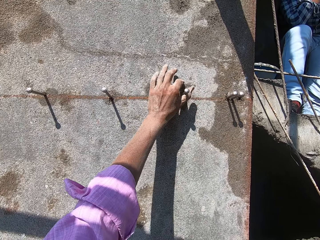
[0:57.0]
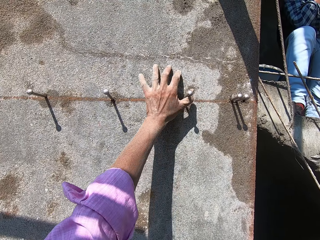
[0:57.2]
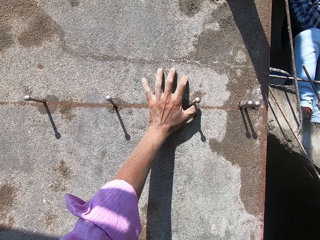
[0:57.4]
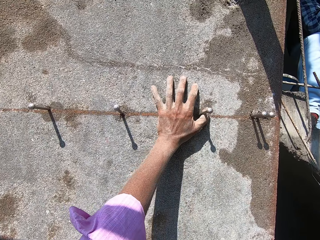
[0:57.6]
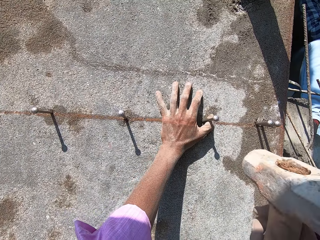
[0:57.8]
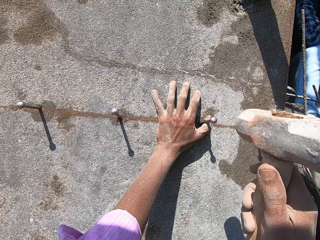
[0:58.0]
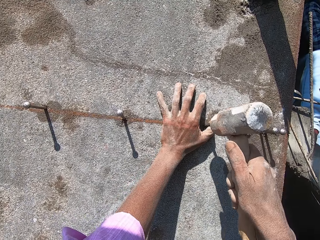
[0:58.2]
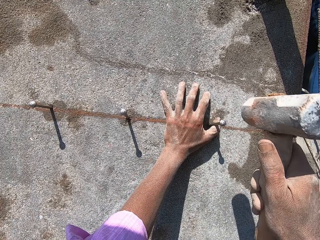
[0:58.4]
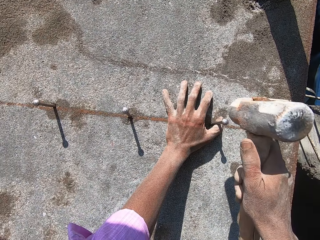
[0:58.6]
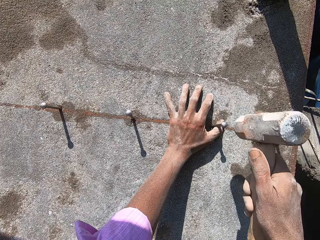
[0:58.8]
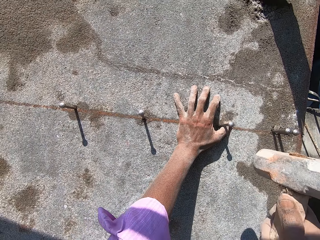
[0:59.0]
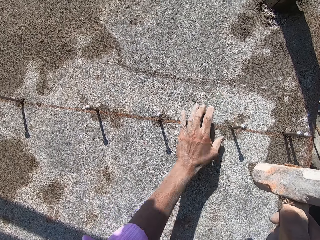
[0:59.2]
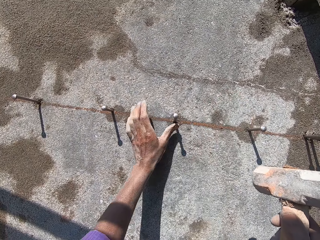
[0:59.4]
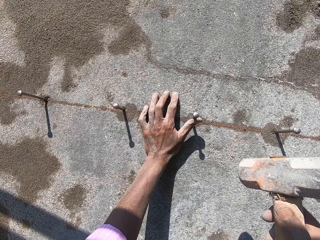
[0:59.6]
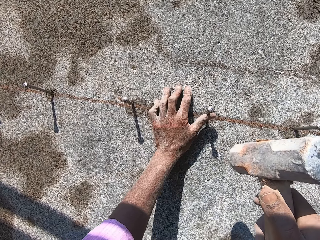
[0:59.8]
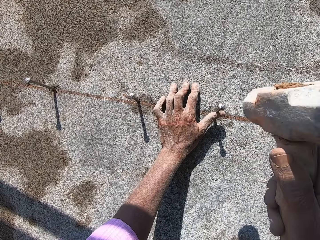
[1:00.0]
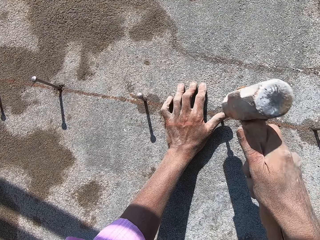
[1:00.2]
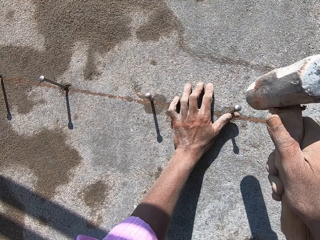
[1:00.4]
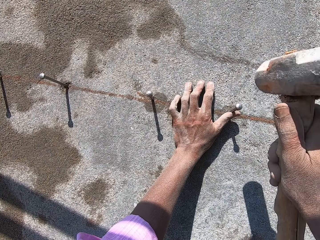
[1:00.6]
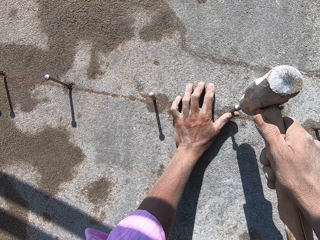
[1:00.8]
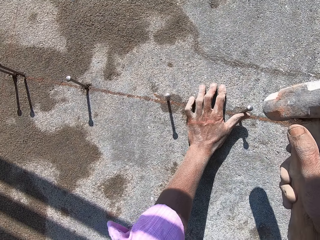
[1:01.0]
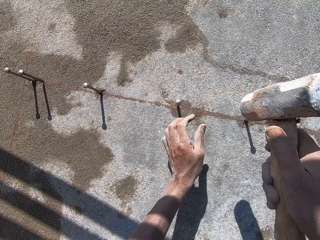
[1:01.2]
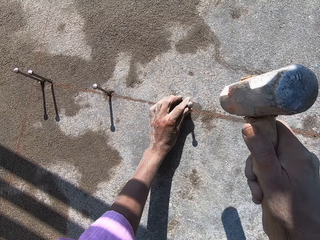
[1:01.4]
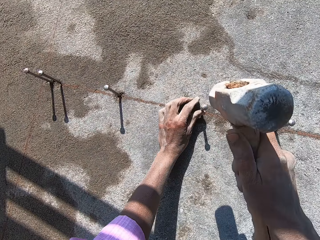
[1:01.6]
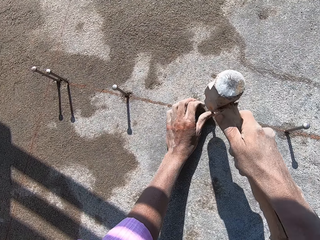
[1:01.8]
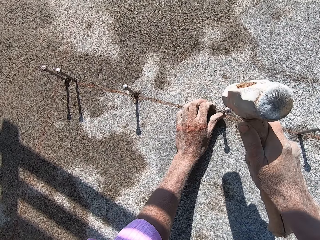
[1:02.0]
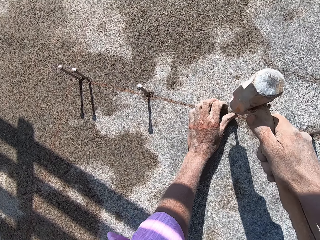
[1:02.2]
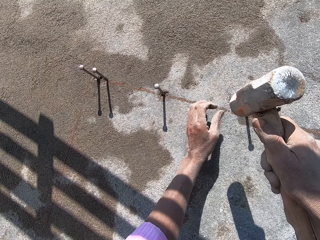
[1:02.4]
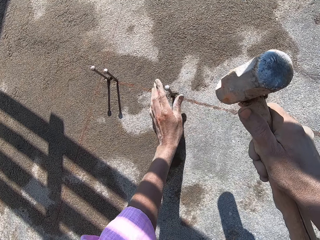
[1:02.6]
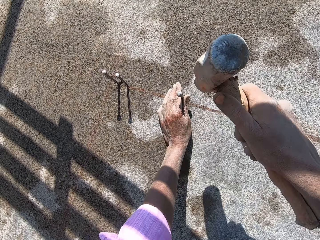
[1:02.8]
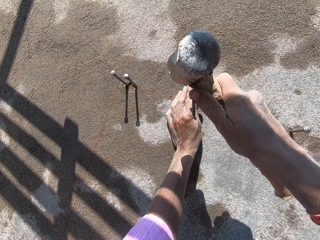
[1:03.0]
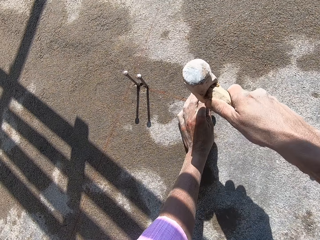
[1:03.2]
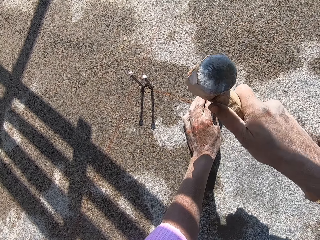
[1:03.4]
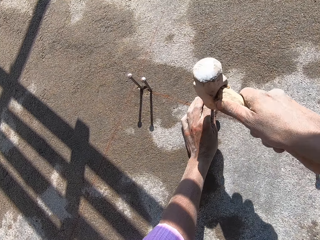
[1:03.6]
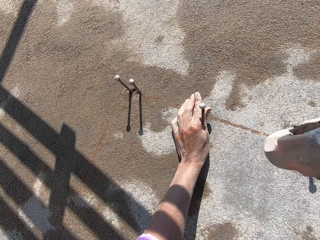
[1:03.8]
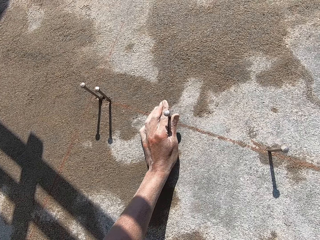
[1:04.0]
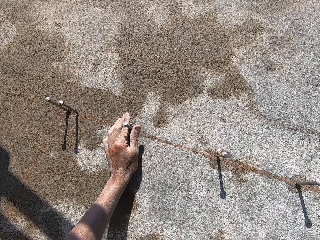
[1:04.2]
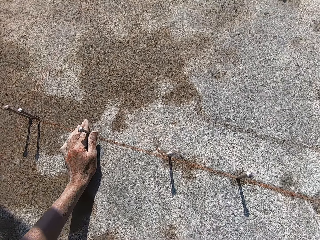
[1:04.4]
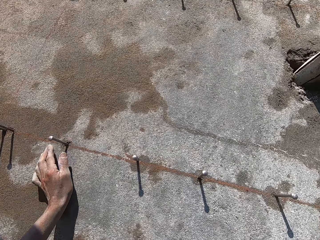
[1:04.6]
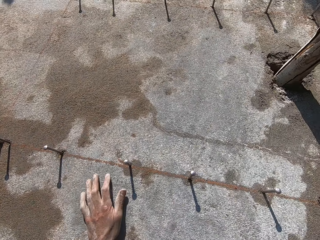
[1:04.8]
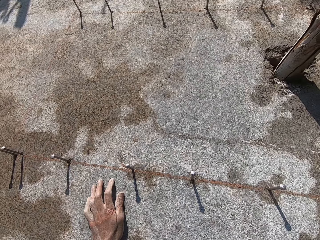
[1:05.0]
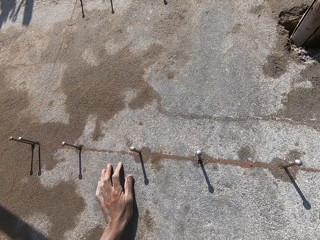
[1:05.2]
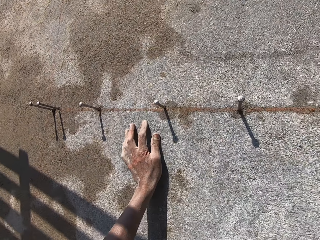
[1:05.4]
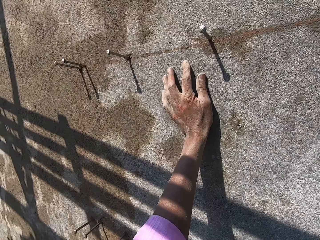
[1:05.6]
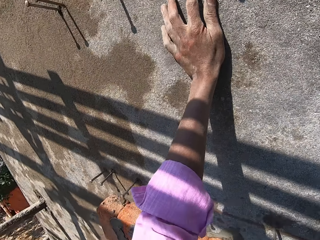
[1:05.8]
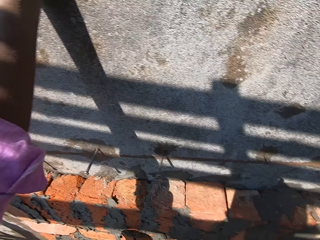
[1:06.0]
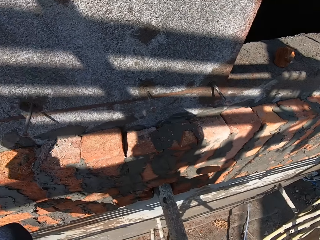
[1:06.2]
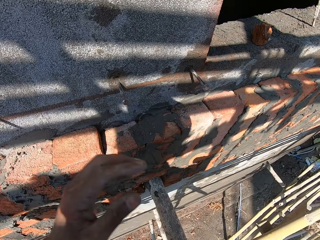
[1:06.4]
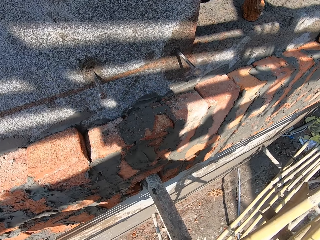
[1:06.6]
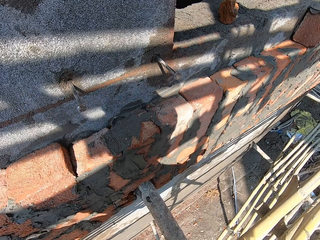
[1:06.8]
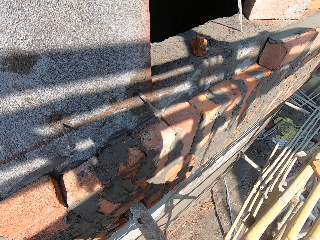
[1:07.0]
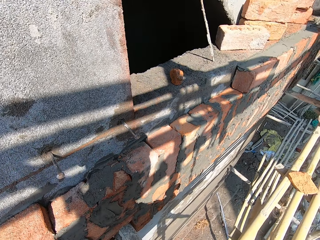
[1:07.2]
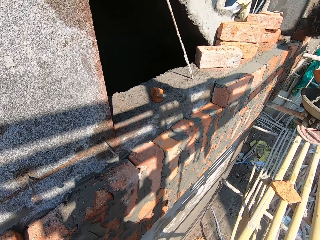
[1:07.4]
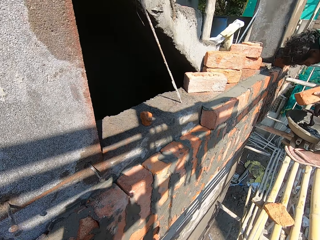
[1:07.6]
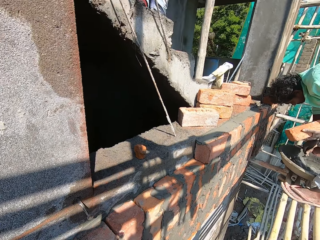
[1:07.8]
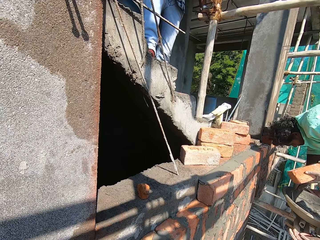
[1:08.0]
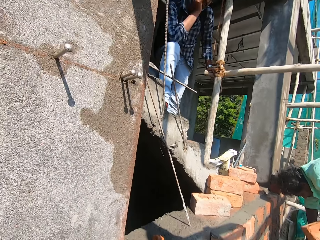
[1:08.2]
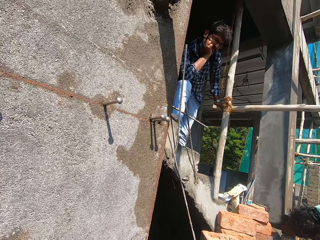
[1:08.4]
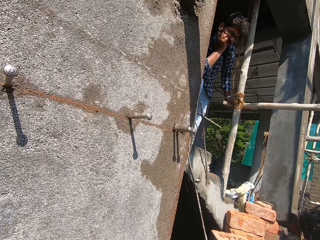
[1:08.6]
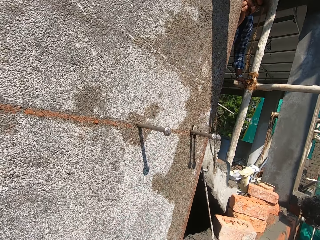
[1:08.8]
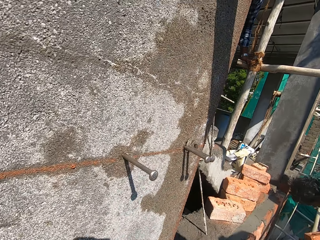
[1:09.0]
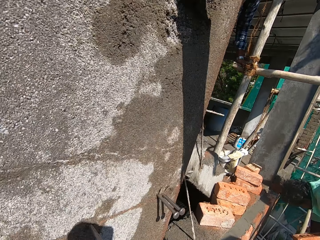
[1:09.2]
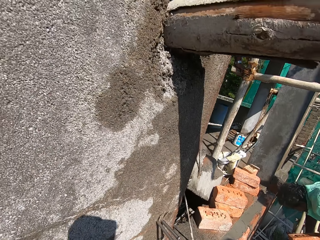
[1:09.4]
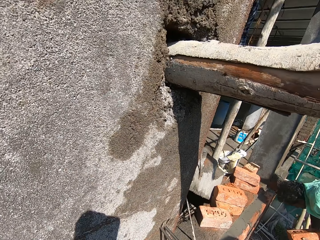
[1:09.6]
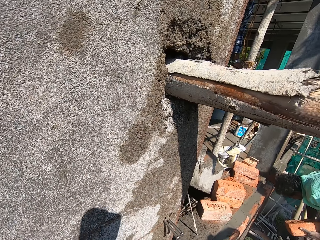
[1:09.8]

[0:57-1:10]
The camera wearer places his left hand on the wall. He converses with a man. He holds a nail. He hits a nail on the wall with the mallet in his right hand. He places his left hand on the wall. He holds a nail. He hits a nail on the wall with the mallet in his right hand. He holds a nail on the wall with his left hand. He hits the nail on the wall with the mallet in his right hand. He holds a nail on the wall with his left hand. He hits the nail on the wall with the mallet in his right hand. He puts a hand on the wall. He looks around the construction area. Another man holds a brick with his left hand and mixes mortar in a bowl on the wooden scaffold with the trowel in his right hand.

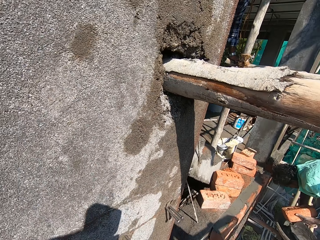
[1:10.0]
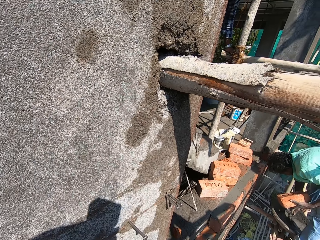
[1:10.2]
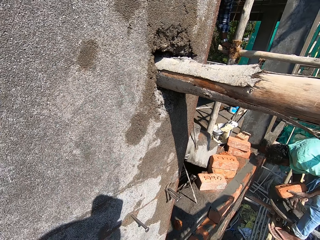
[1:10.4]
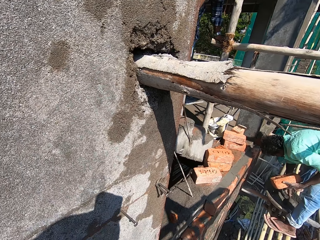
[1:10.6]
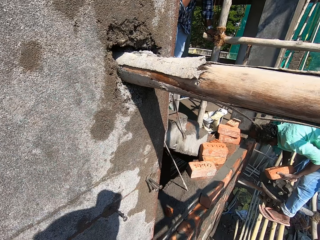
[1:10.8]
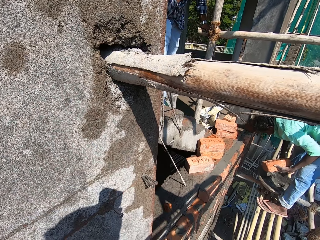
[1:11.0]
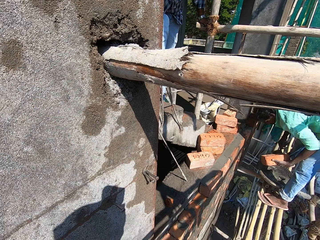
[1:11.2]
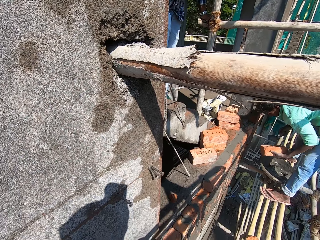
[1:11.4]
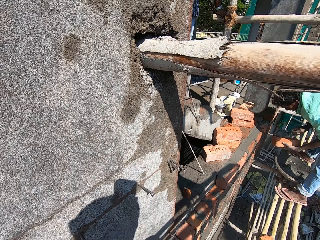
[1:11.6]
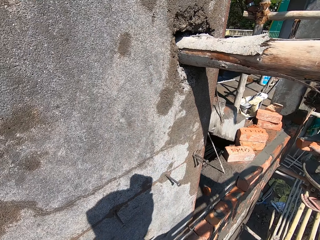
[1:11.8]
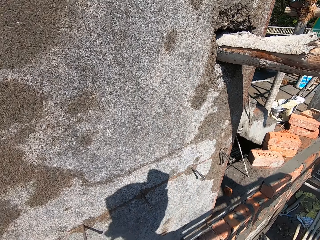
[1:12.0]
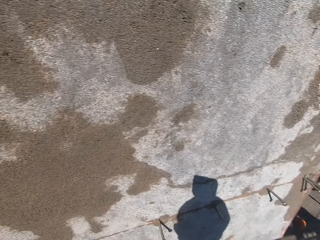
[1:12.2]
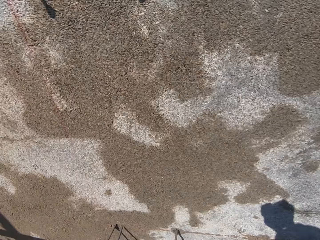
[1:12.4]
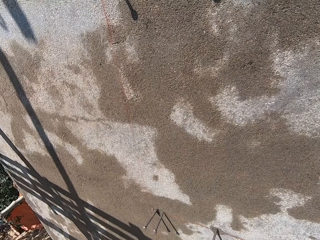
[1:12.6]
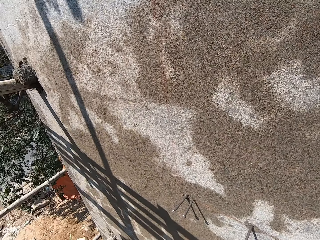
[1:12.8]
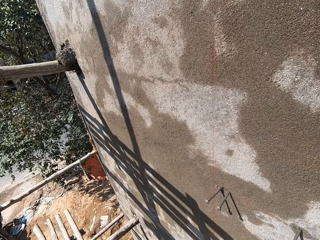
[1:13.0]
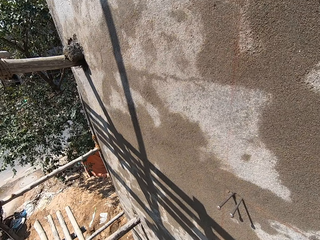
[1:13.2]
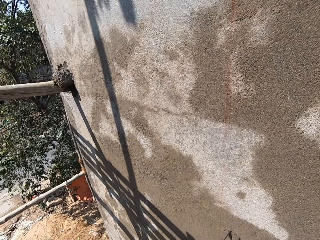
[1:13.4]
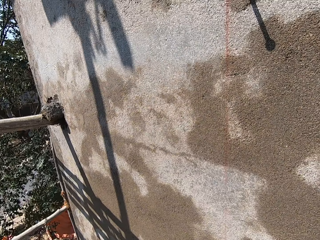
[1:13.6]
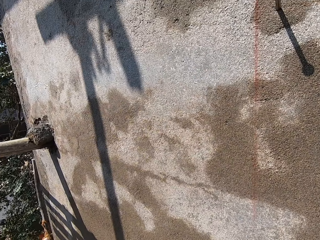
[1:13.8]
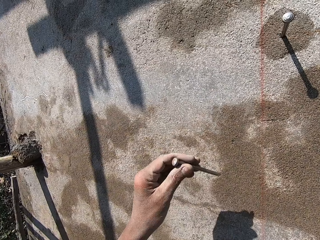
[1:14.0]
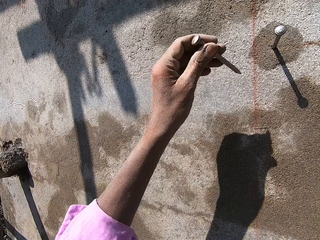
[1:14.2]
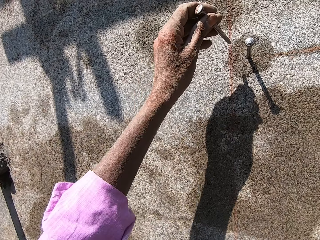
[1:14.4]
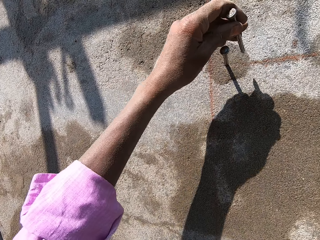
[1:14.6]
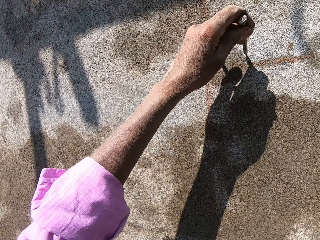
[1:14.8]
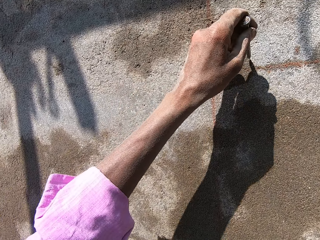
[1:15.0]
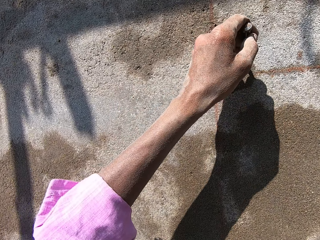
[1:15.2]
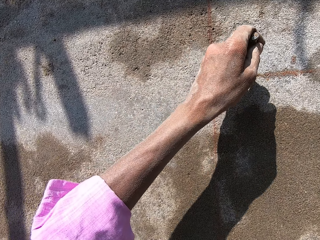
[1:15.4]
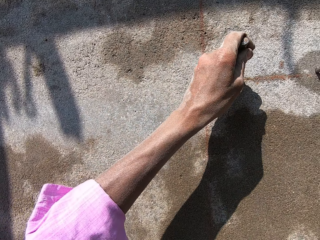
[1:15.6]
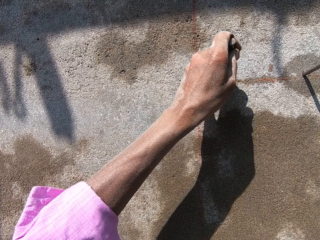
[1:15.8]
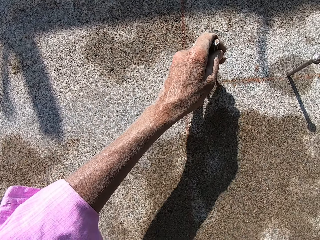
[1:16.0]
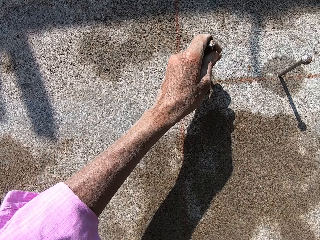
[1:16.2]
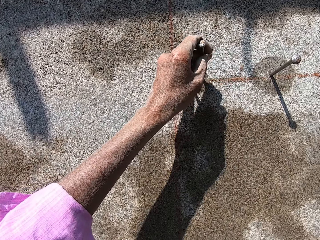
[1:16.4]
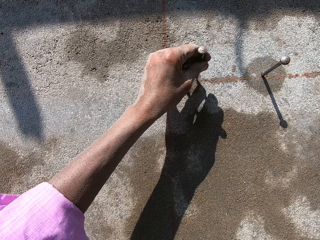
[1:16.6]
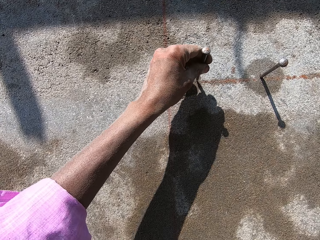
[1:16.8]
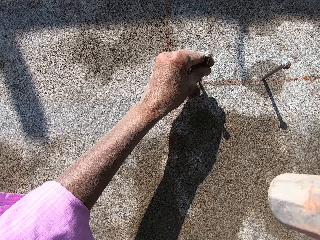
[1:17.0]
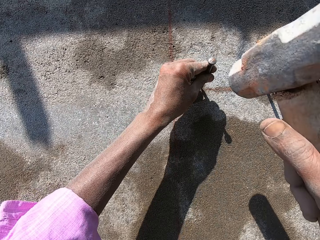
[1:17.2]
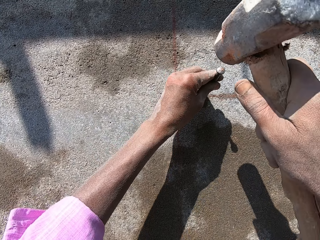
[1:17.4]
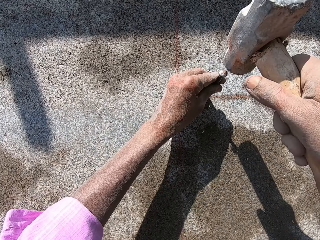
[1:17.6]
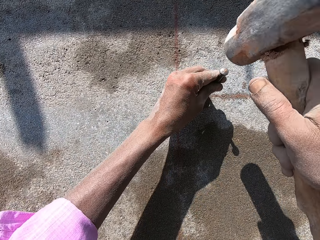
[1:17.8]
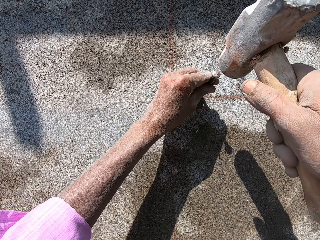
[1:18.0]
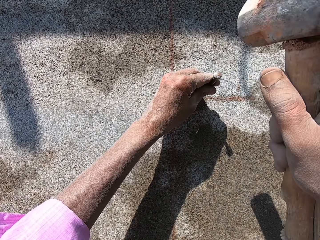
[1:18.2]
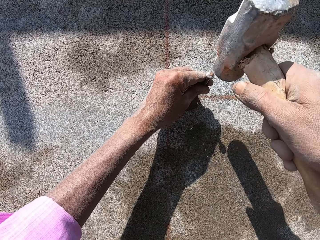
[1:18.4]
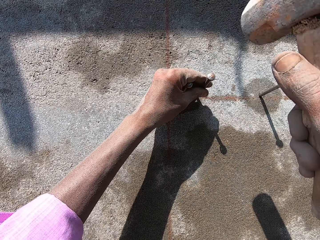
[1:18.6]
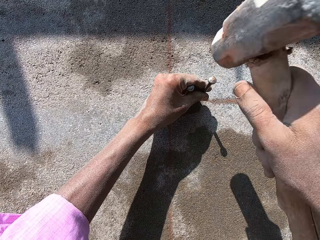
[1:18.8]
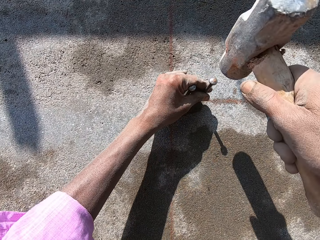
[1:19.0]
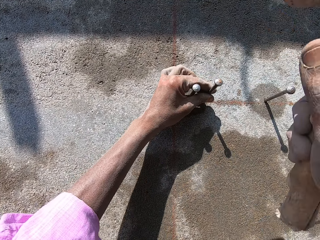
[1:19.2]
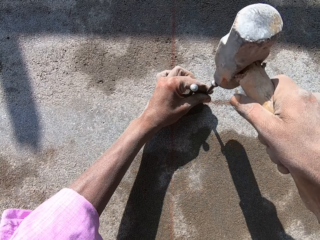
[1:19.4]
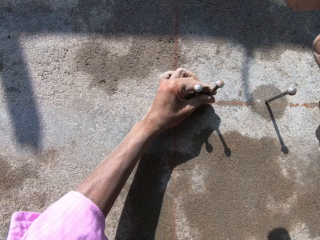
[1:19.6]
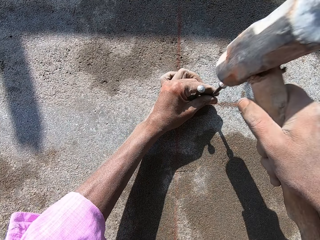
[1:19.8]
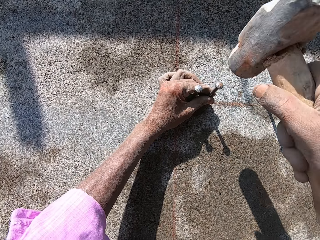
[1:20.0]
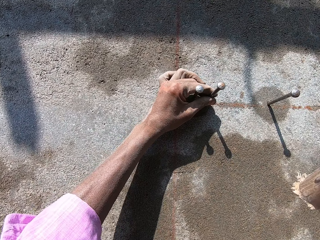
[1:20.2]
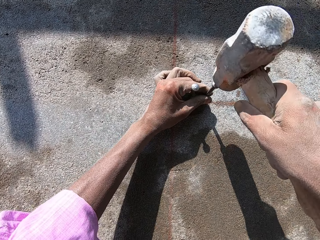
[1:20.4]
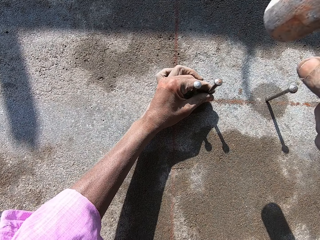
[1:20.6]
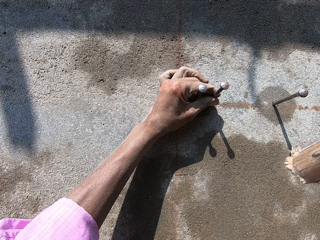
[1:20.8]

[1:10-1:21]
The man scoops the mortar from the bowl on the wooden scaffold with the trowel in his right hand. He spreads the mortar on the brick in his left hand with the trowel in his right hand. The camera wearer places a nail on the wall with his left hand. He drives the nail into the wall with the mallet in his right hand.
